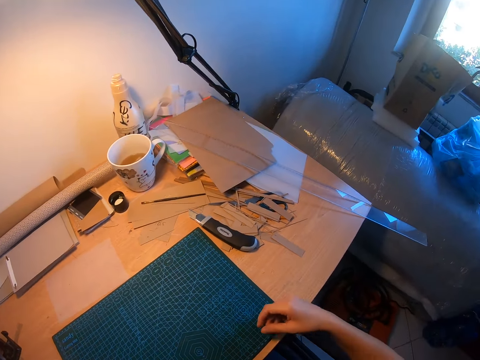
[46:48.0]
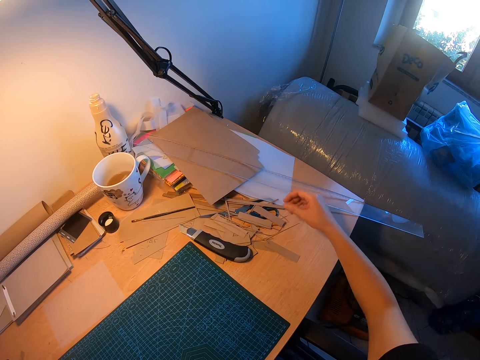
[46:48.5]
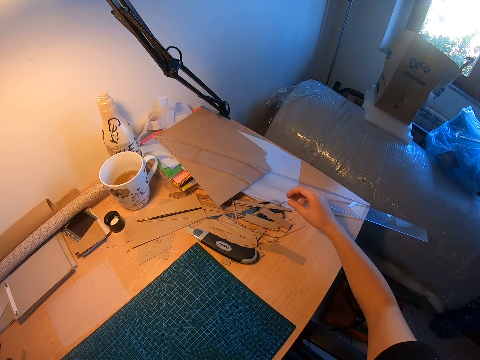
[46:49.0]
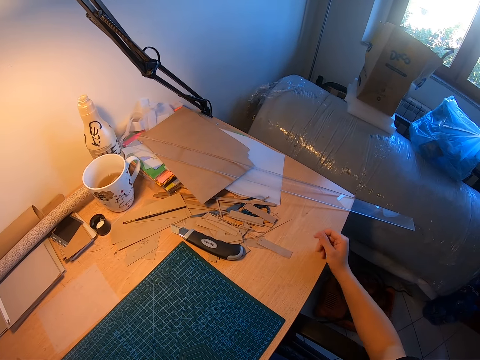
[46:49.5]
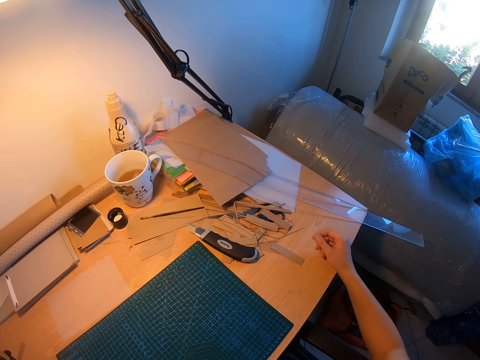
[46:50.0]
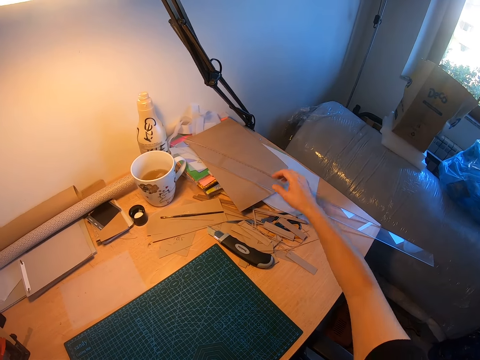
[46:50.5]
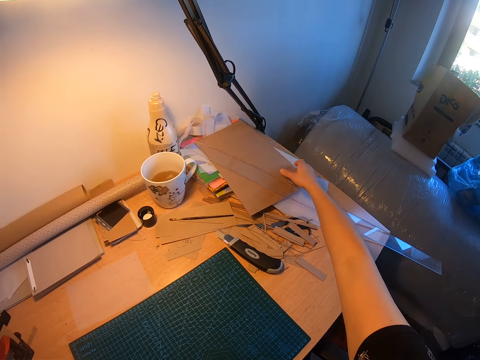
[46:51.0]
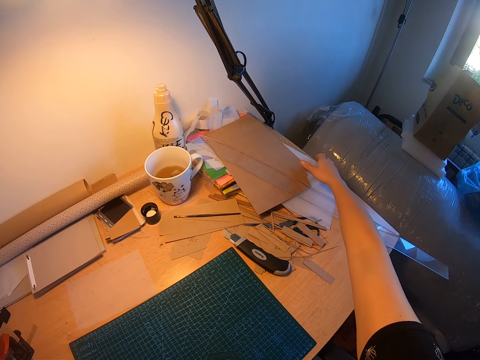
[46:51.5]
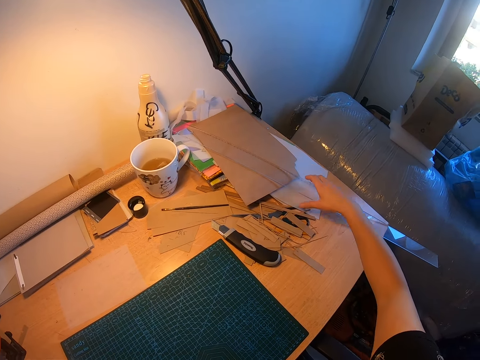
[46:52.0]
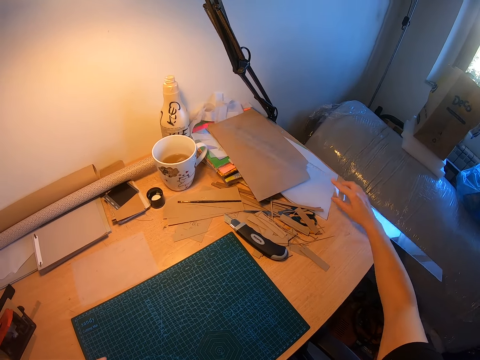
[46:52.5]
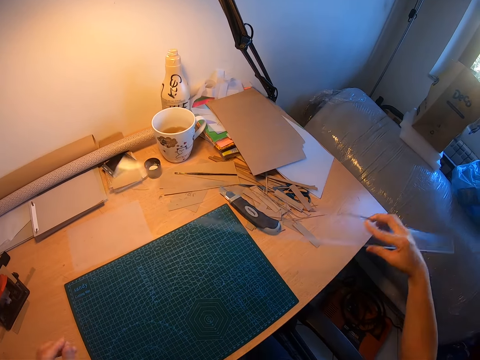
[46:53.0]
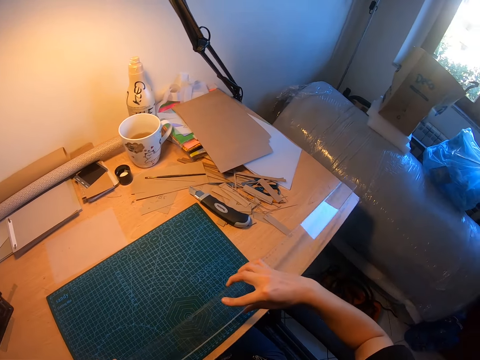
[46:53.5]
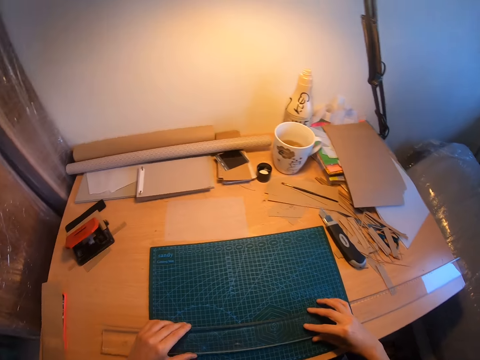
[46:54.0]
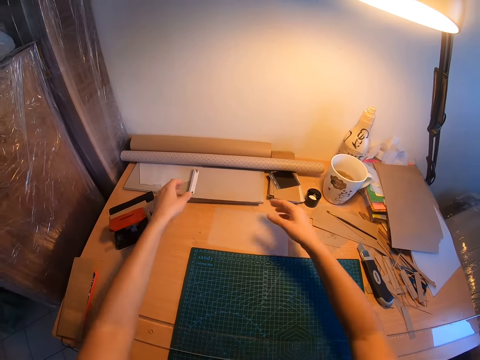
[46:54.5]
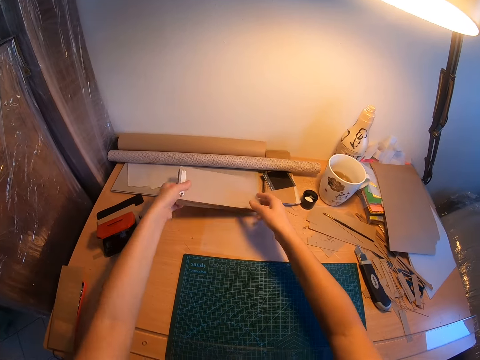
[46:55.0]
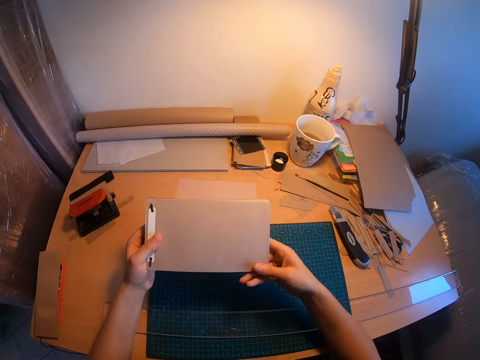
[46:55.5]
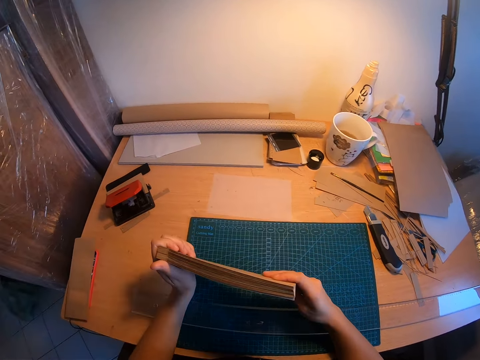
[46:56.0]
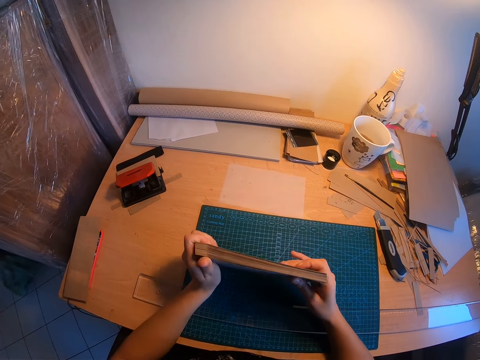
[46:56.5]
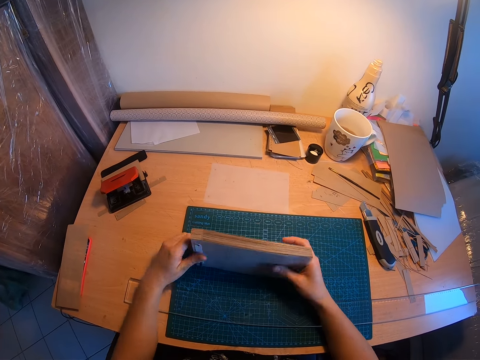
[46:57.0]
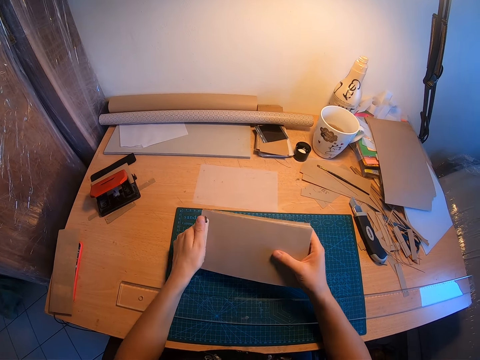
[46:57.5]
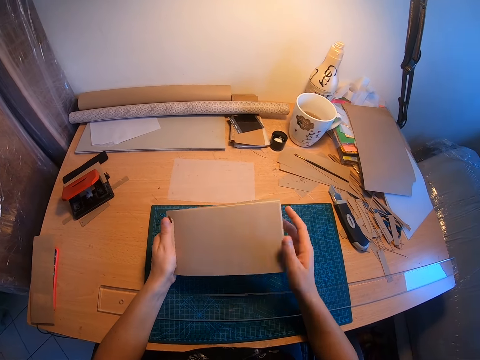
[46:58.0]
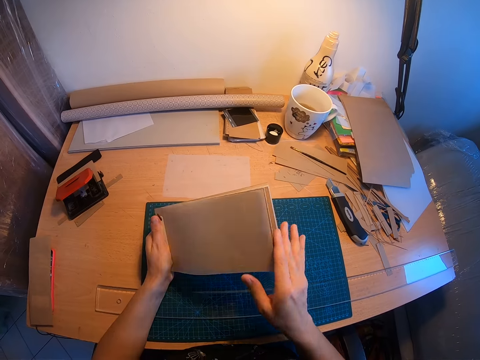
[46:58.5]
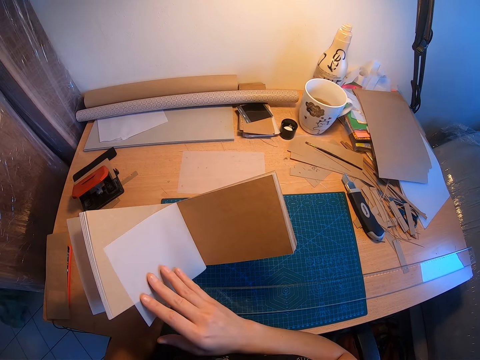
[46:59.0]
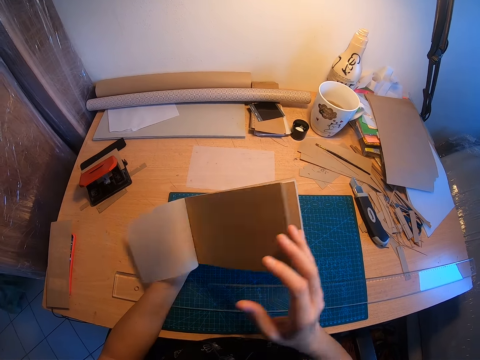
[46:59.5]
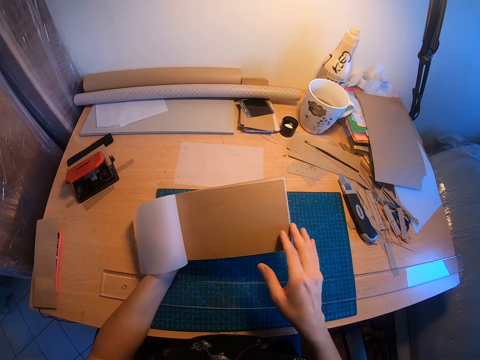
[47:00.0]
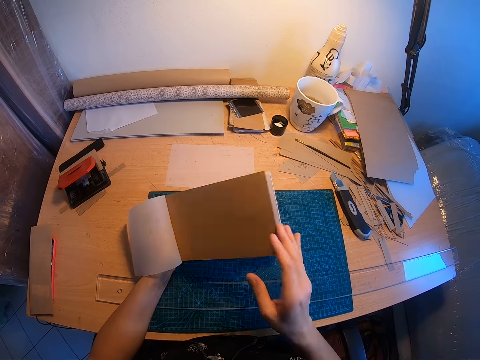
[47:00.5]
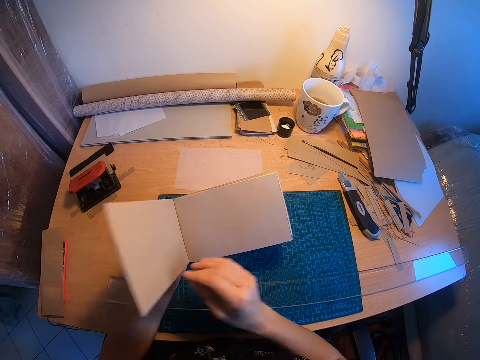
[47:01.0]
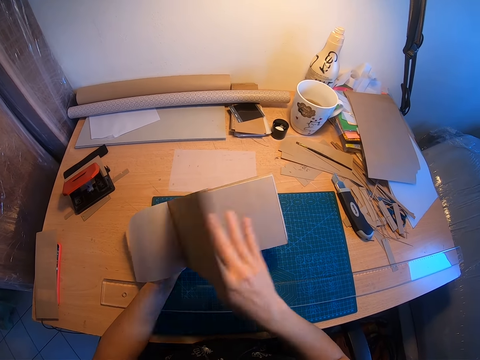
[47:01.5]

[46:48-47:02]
The camera wearer places her right hand on the table again. She stretches her right hand to the right side of the table. She takes a steel rule from the right side of the table. She drops the rule on the table. She takes the jotter or papers from the side of the paper roller. She examines the jotter. She arranges the jotter again. She presses the binder briefly. She flips the pages of the jotter again. She checks the papers.

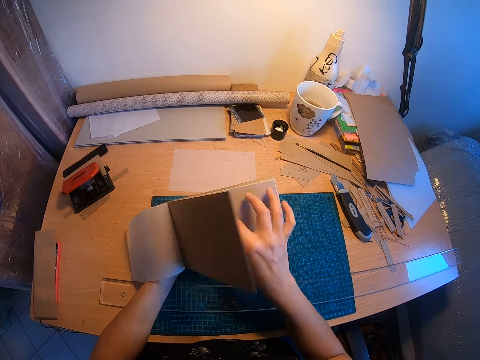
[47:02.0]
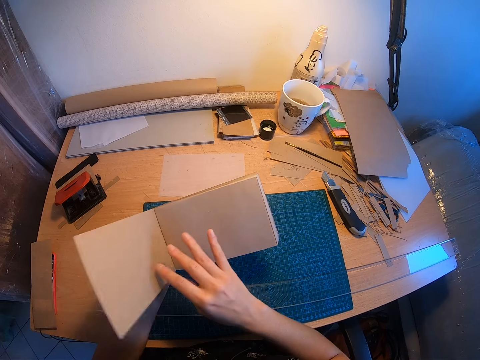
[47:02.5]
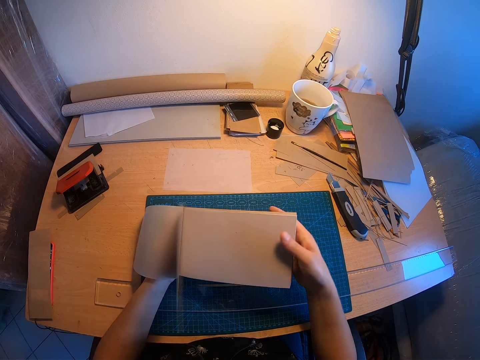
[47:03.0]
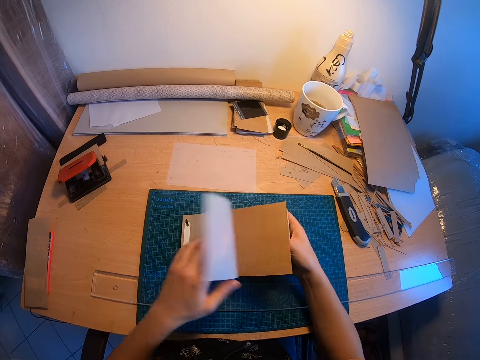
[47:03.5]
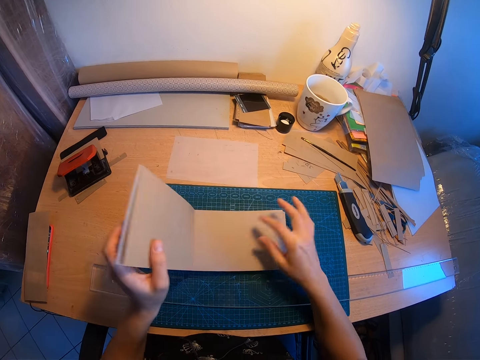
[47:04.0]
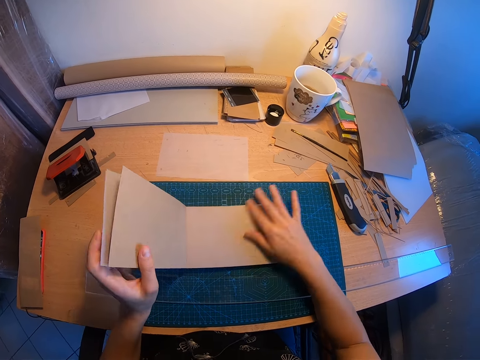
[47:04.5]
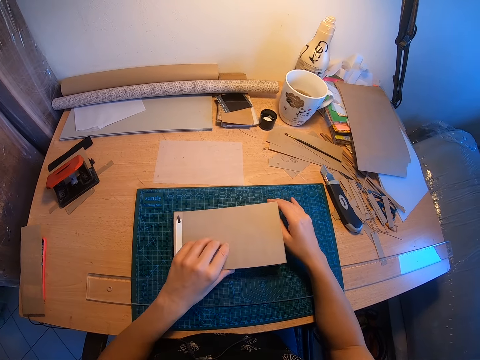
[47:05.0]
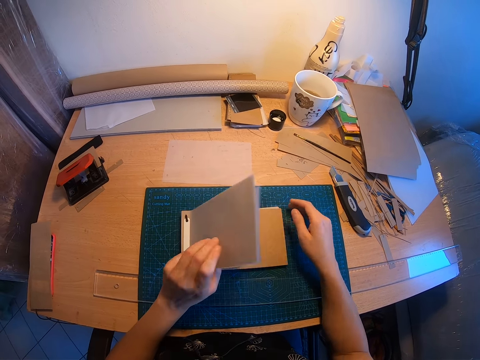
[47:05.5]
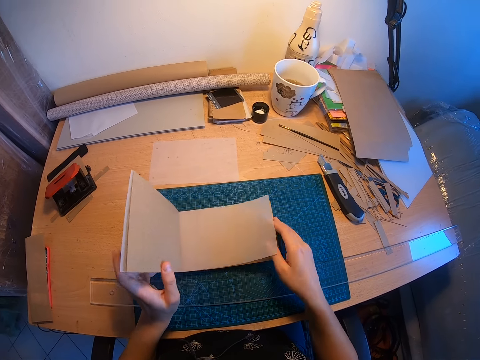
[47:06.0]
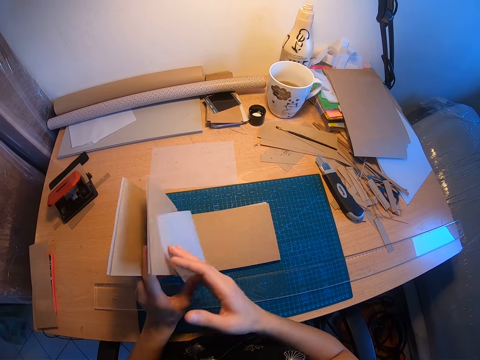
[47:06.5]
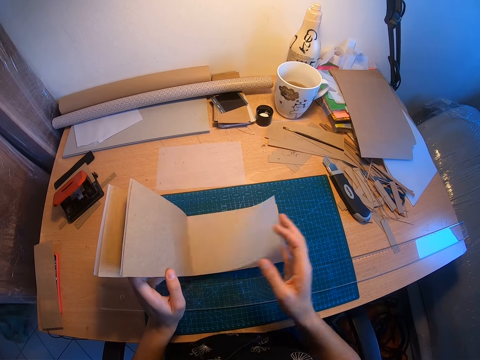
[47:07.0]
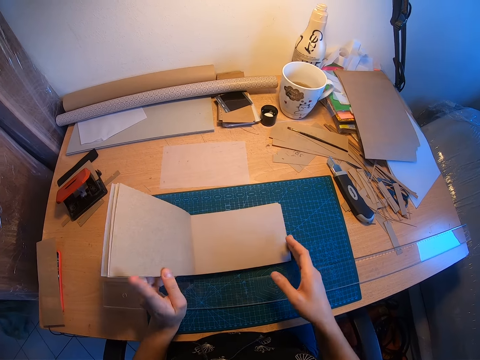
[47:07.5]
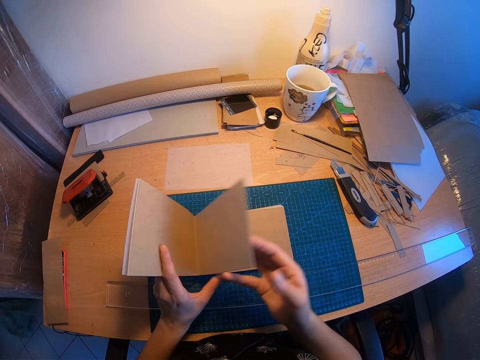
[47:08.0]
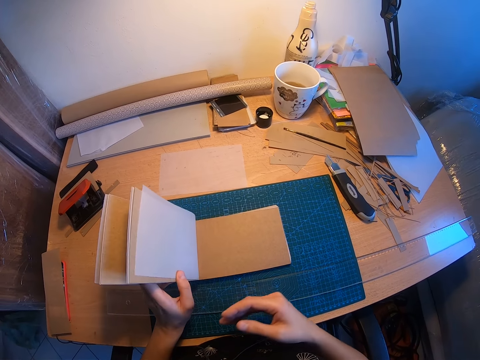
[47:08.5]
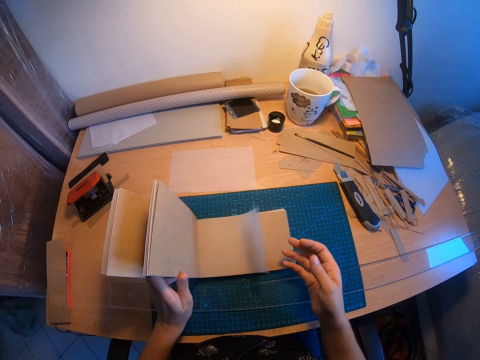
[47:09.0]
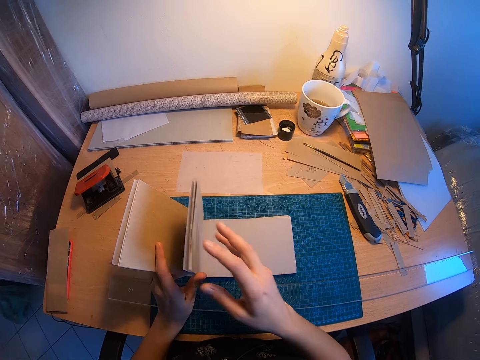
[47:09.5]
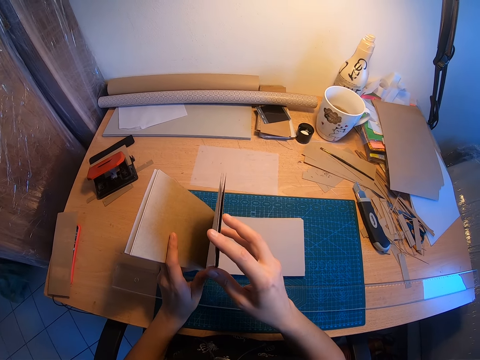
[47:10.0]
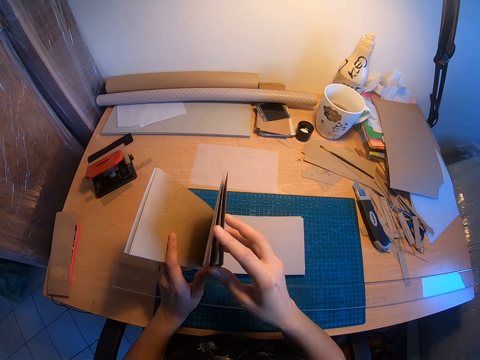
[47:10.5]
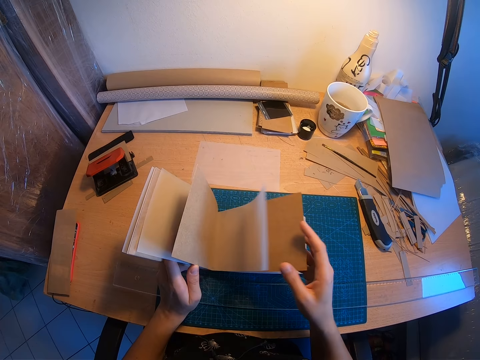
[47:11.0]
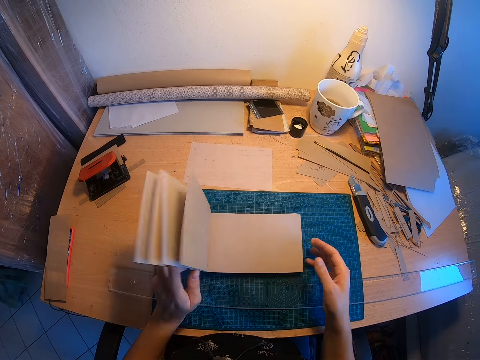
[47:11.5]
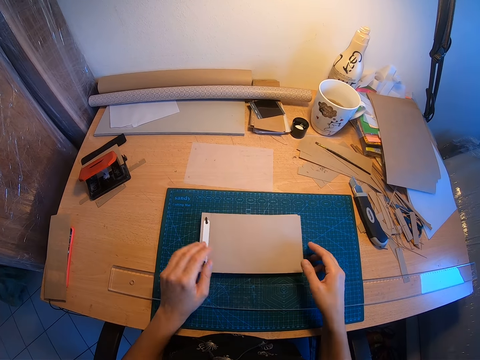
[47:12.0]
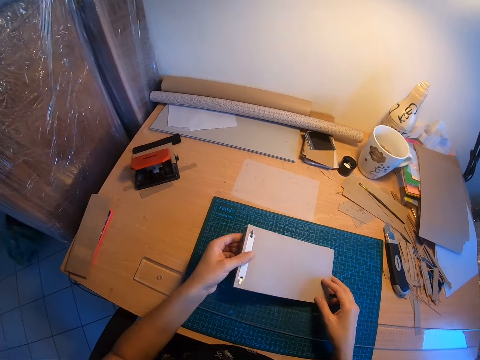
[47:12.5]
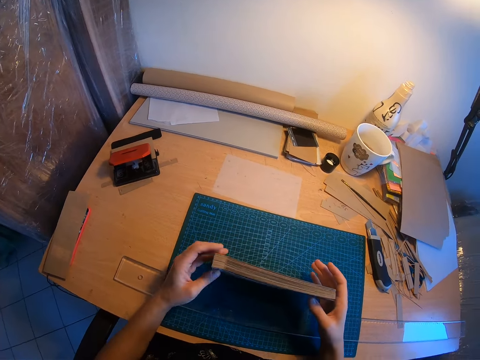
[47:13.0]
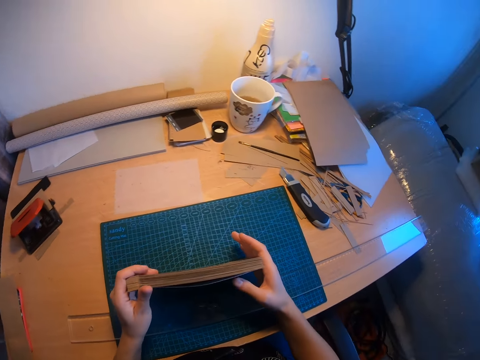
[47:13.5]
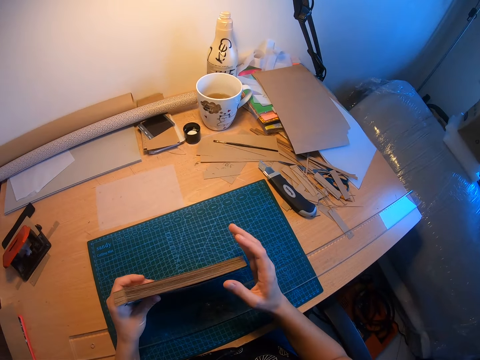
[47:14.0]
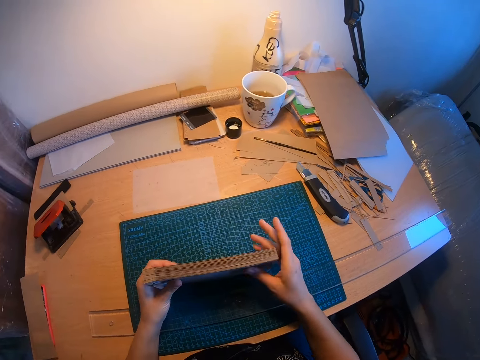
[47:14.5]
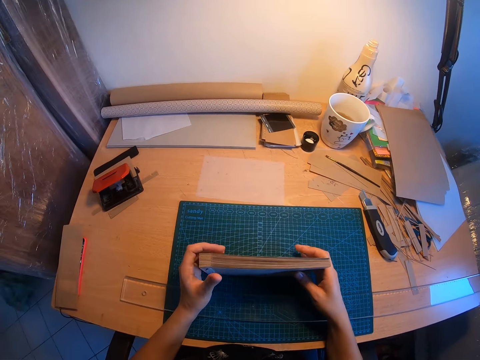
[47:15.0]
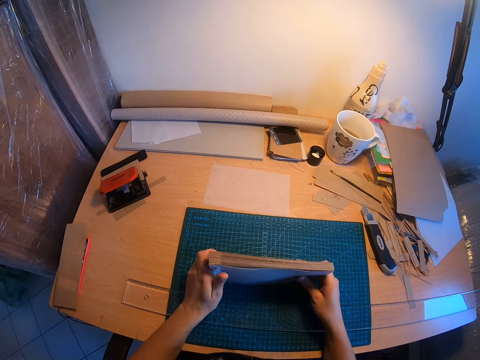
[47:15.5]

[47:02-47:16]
The camera wearer places the jotter on the table. They continue to flip the pages of the jotter. They dust a page in the jotter. They continue to flip the pages of the jotter. They arrange the jotter again.
